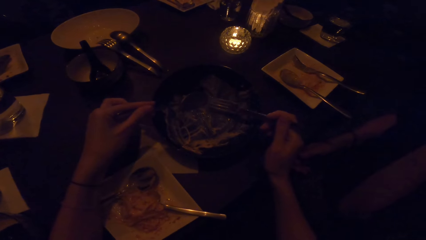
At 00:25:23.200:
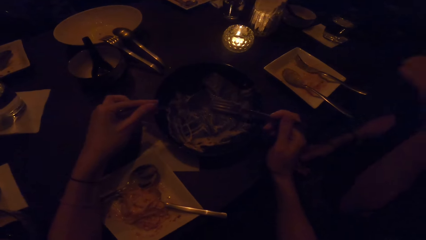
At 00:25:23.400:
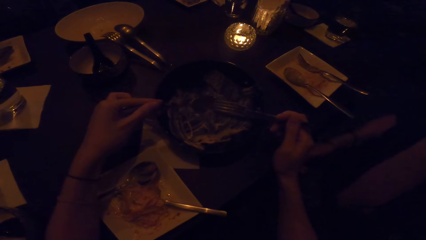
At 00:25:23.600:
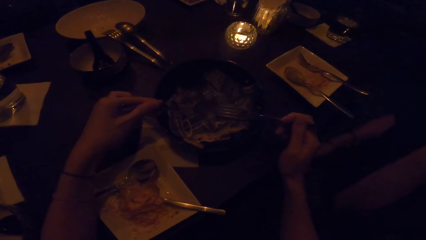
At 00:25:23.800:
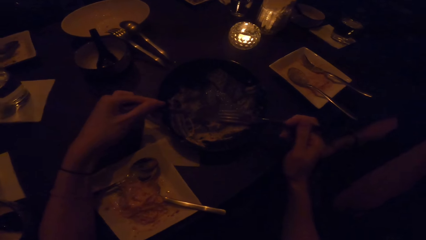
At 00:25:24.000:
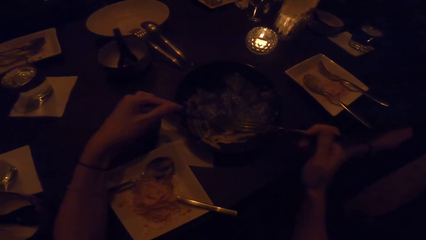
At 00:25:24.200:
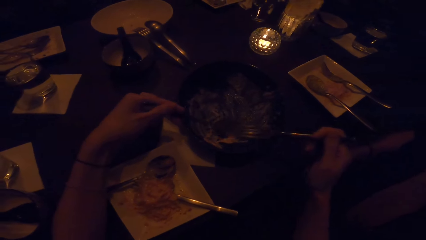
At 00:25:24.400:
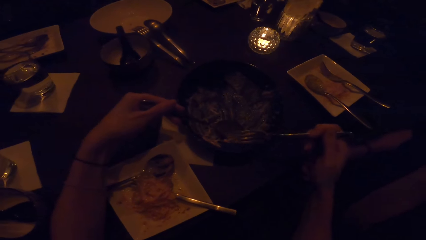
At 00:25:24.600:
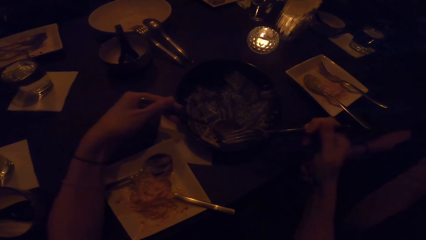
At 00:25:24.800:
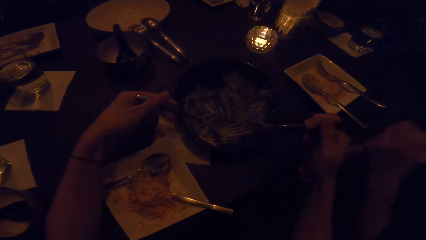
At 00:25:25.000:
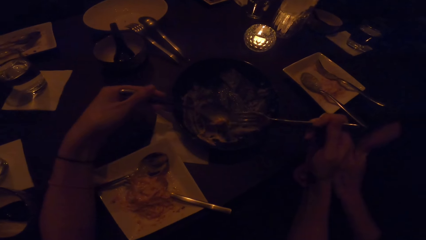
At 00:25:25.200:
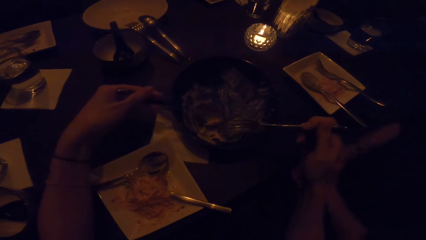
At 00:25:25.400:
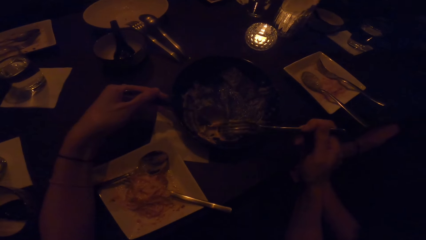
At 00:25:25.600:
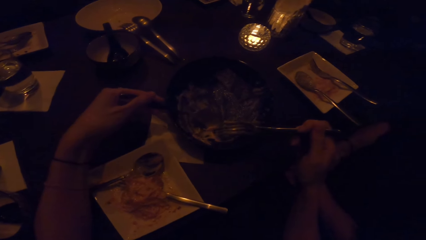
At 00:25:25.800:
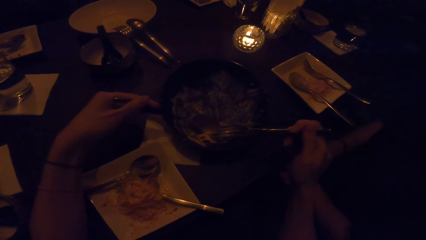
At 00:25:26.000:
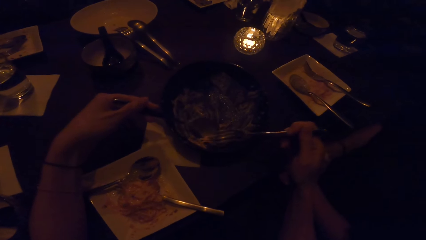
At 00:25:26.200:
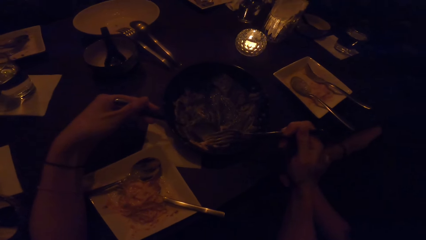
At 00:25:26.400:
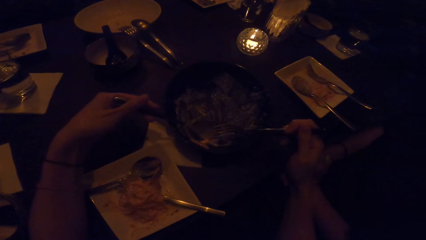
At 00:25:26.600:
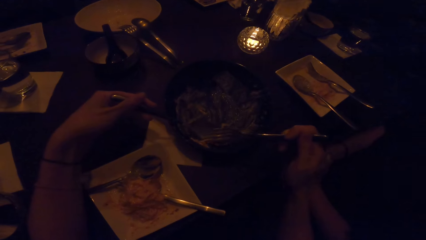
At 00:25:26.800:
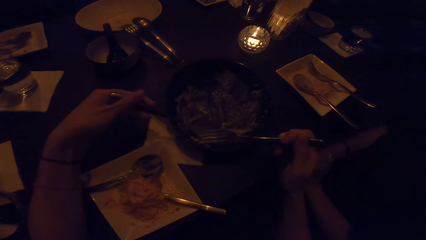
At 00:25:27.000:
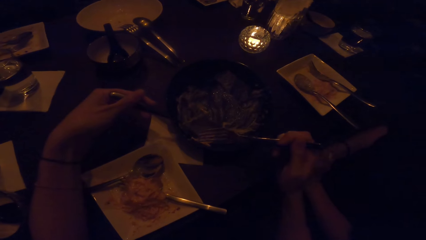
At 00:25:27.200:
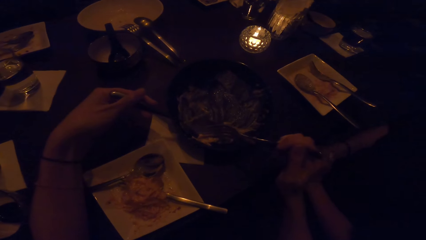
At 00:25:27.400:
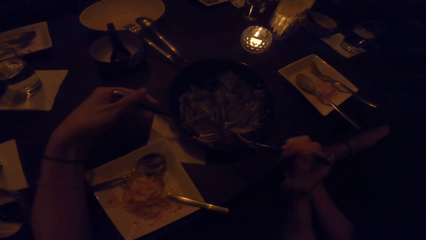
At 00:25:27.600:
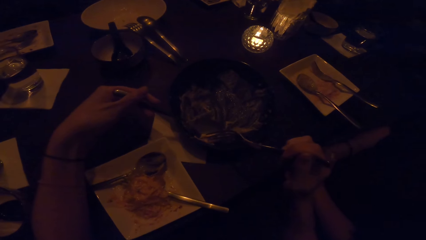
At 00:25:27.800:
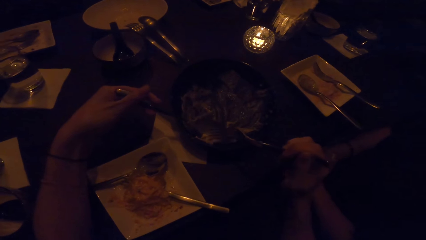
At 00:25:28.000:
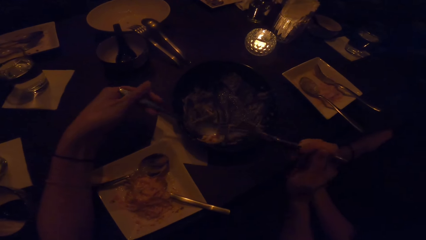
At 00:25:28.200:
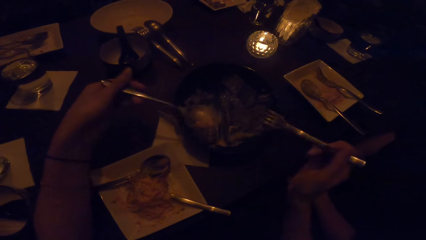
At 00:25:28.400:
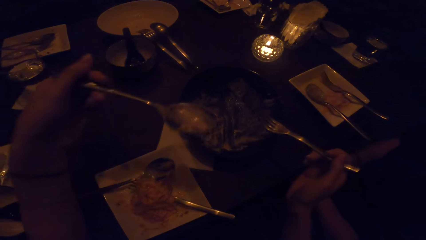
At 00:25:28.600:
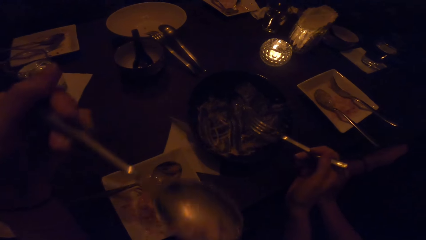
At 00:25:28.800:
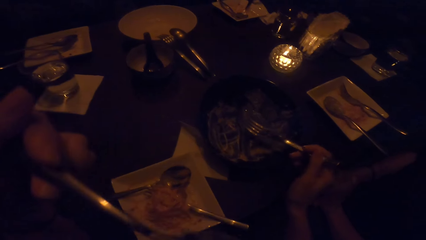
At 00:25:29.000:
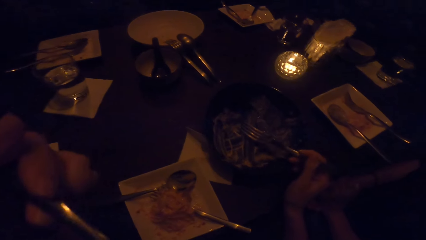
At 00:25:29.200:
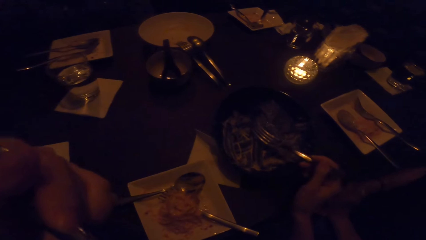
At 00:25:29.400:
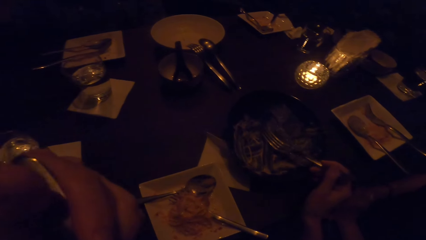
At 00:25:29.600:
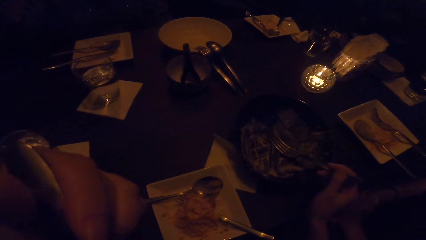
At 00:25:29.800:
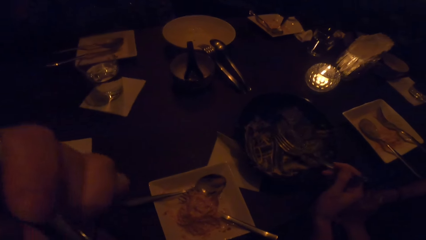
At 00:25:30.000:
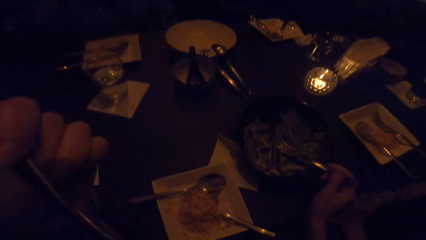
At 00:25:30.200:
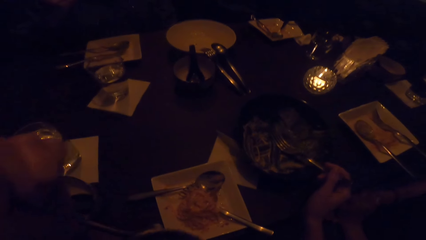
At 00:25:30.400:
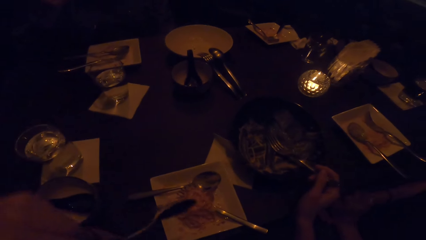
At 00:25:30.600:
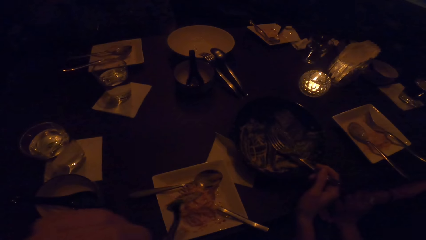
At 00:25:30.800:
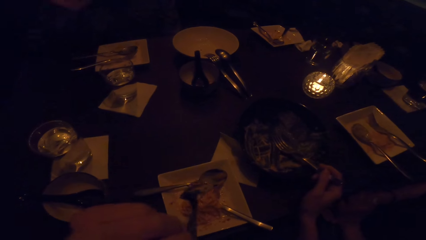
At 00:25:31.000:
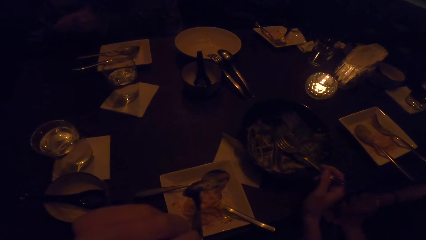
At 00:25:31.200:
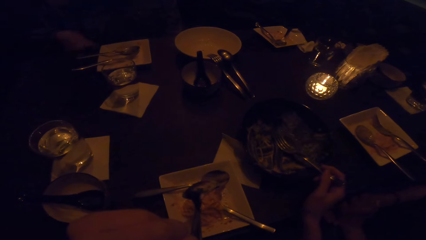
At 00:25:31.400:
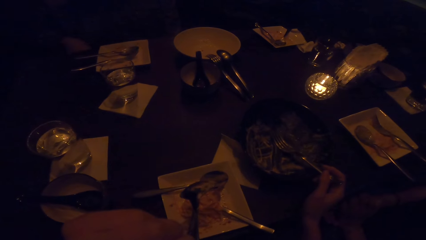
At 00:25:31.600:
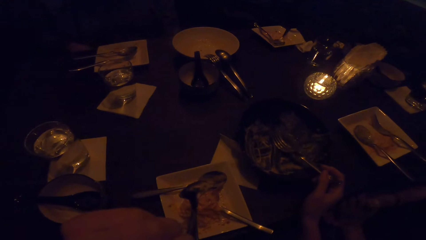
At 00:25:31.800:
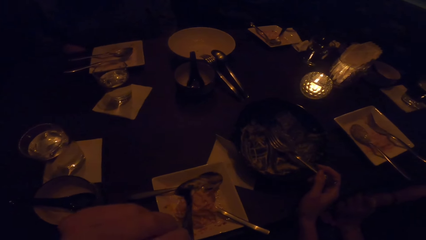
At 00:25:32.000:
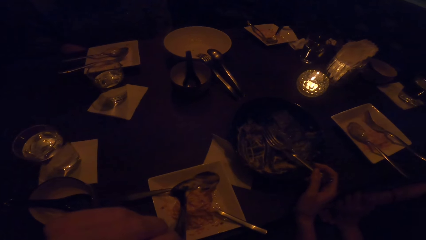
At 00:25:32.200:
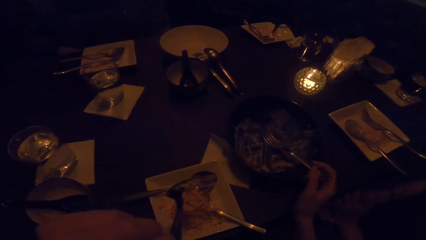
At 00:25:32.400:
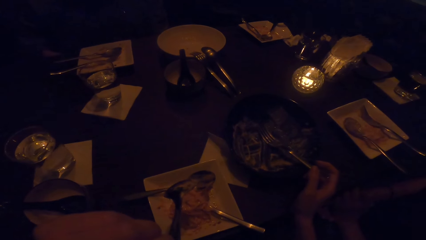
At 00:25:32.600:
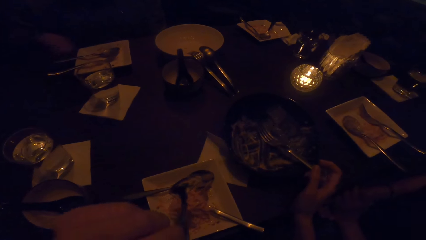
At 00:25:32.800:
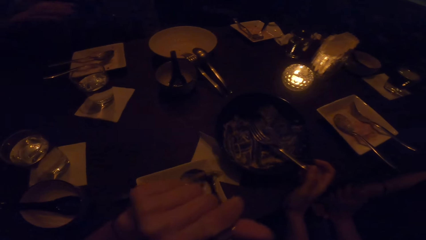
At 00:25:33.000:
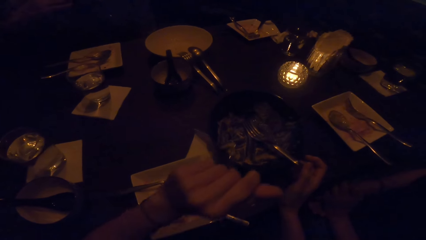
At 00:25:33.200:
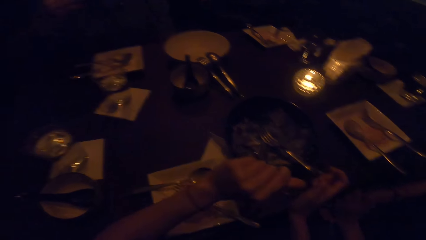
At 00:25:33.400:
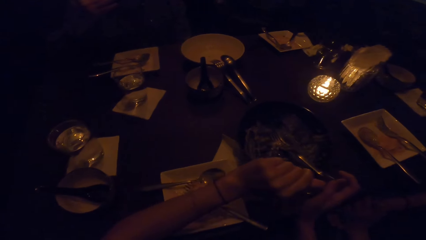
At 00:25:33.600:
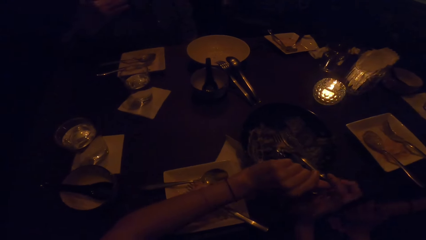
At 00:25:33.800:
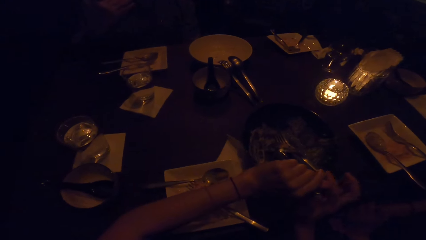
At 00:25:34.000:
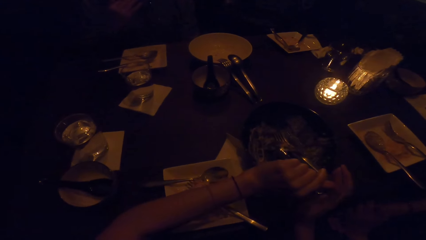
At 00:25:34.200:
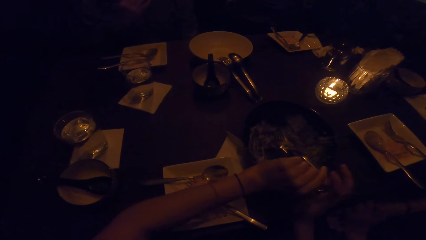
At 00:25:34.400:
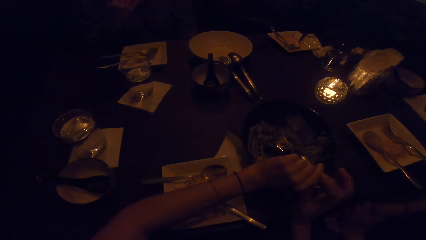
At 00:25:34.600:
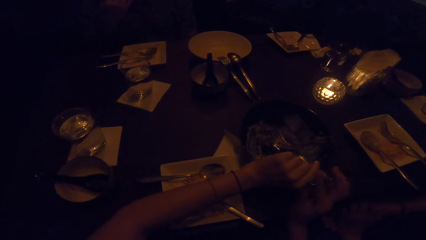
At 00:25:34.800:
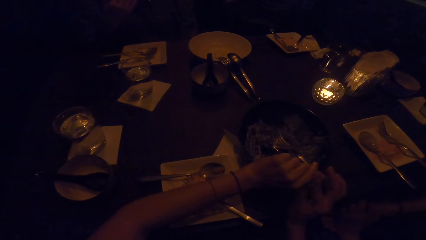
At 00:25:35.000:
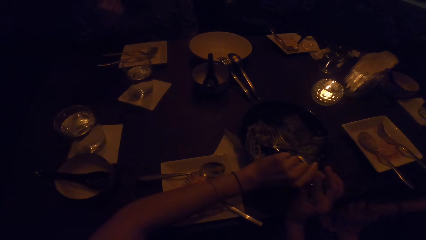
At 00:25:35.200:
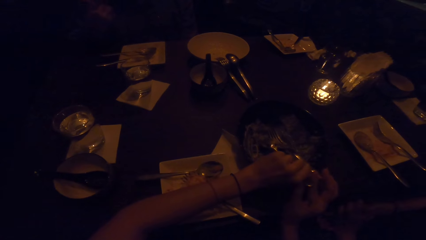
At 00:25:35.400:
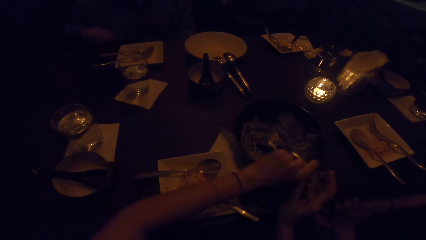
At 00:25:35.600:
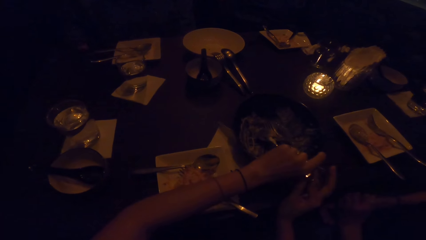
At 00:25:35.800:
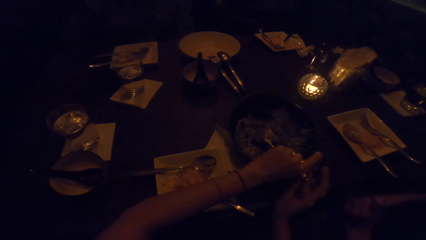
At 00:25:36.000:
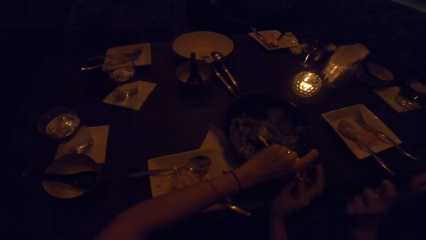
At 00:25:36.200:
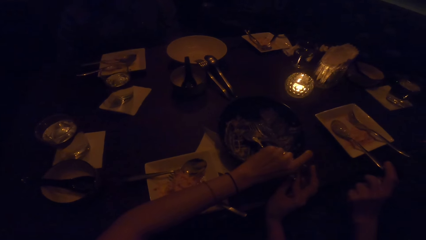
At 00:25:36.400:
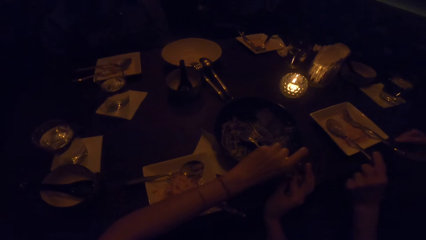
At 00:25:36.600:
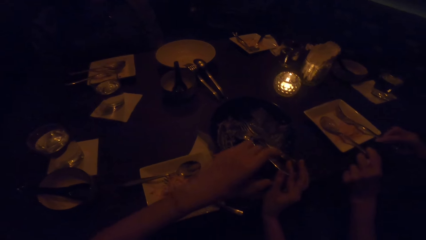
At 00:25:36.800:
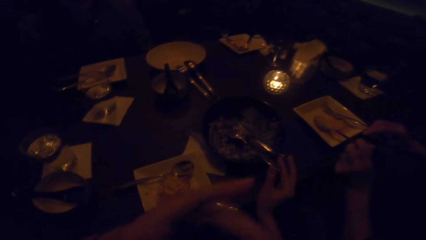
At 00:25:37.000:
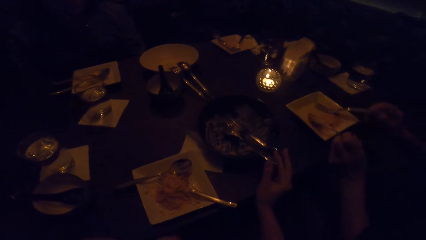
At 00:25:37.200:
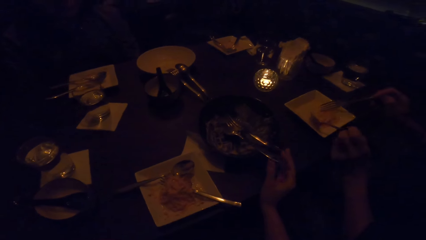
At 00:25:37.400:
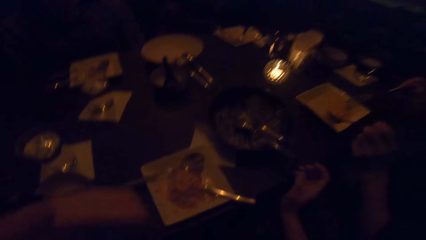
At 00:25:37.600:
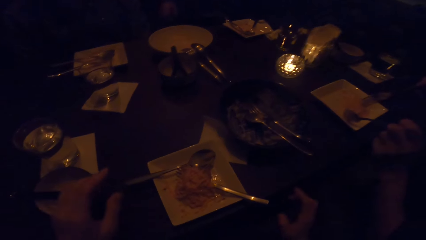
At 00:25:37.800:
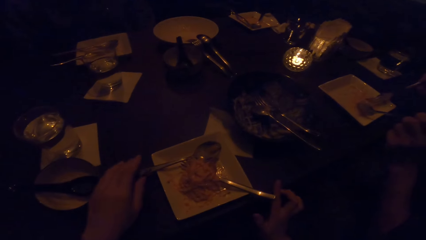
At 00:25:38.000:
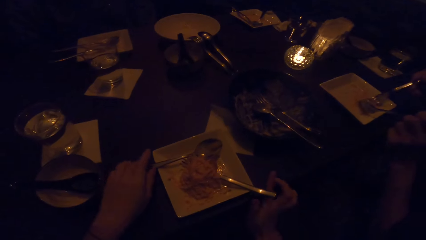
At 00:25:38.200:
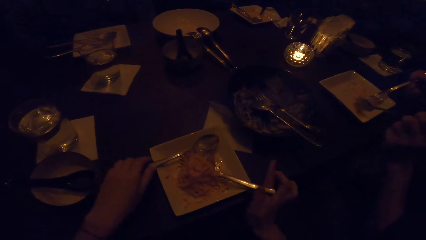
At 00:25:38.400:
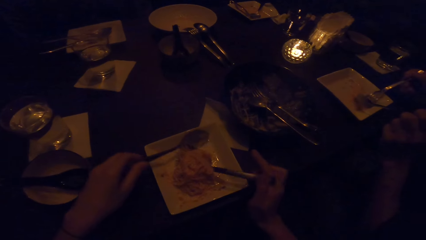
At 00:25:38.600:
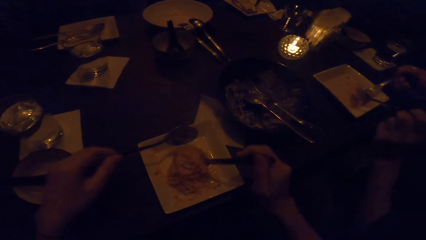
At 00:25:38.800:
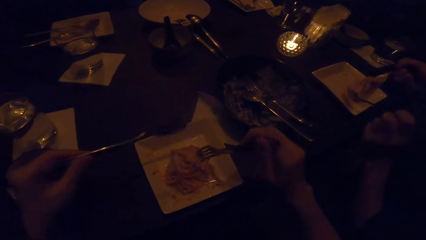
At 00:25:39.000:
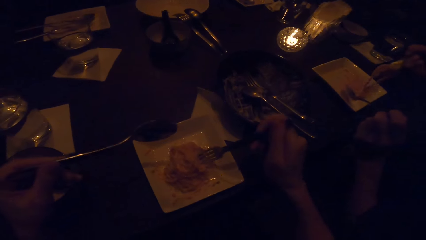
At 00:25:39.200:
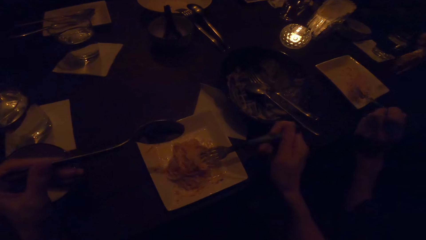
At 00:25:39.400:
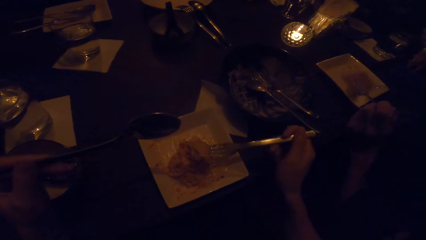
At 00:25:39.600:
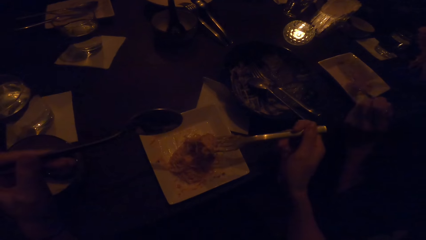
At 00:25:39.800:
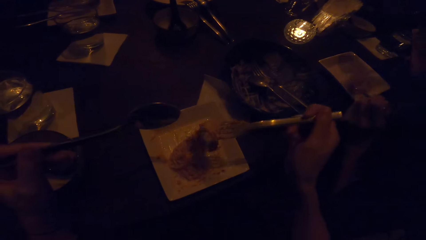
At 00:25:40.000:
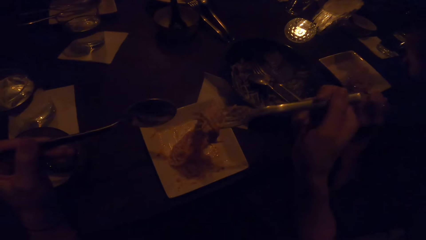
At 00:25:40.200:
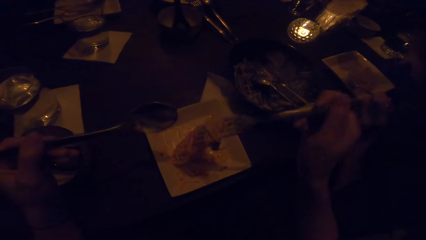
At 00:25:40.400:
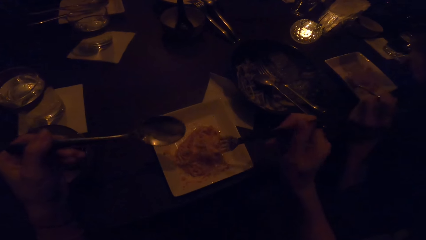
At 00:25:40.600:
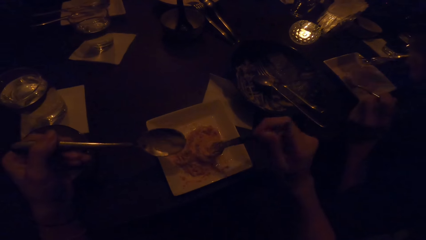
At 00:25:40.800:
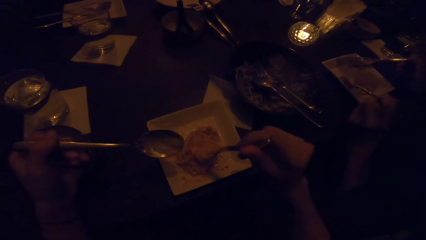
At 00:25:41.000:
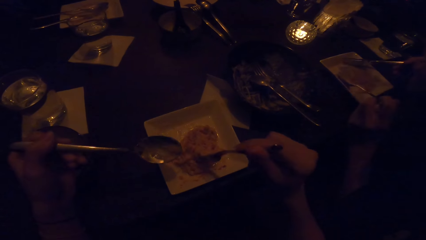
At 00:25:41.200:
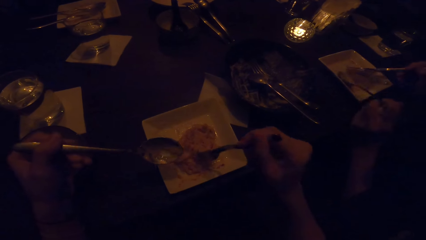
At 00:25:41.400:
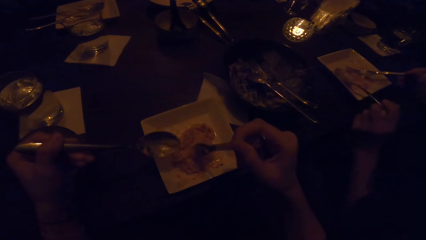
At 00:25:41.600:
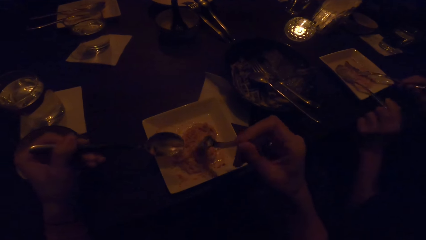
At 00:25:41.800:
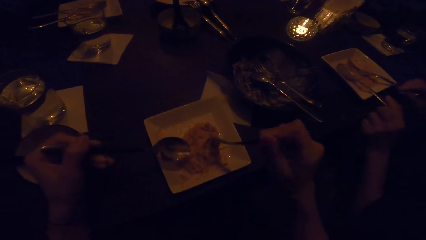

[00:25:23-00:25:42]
The camera wearer clears food off the bowl. She puts the food in the mouth. She lets go of the fork in the right hand. She drops both the spoon and fork in the plate. She eats from the plate in front of her with the fork and spoon in it. She picks up the spoon. She picks up the fork. She picks up the food with the fork.
